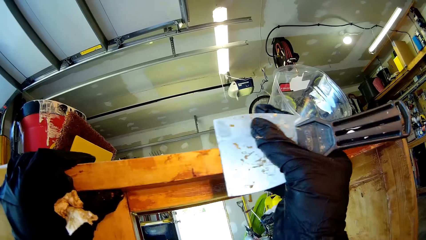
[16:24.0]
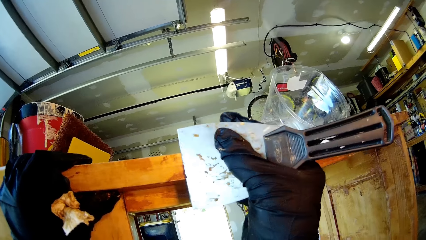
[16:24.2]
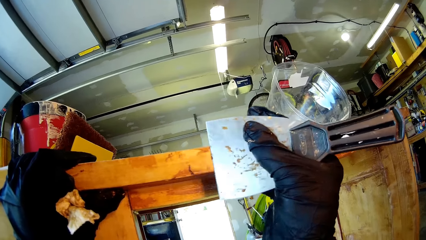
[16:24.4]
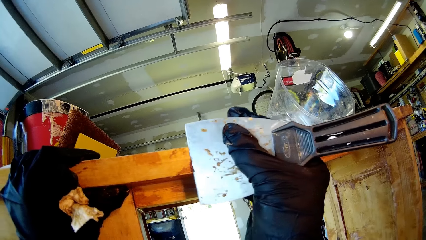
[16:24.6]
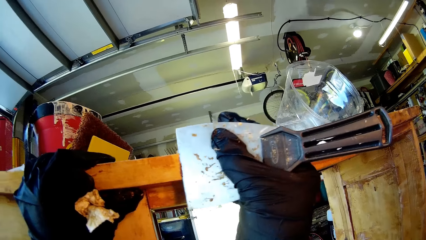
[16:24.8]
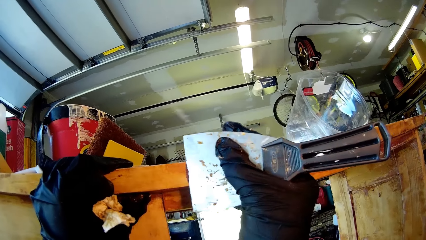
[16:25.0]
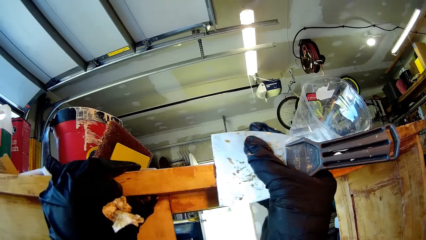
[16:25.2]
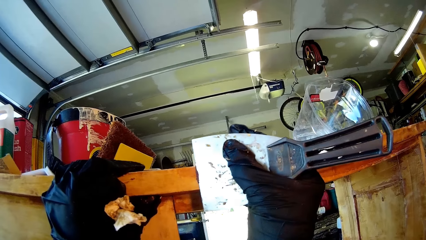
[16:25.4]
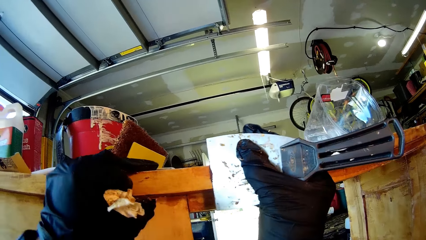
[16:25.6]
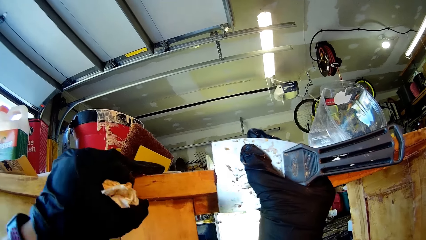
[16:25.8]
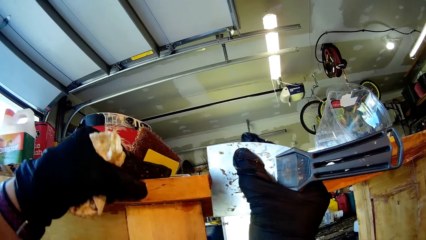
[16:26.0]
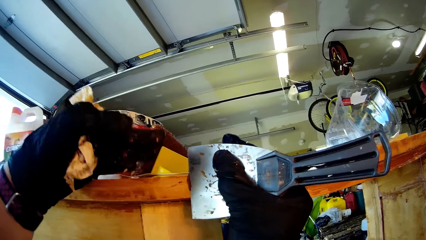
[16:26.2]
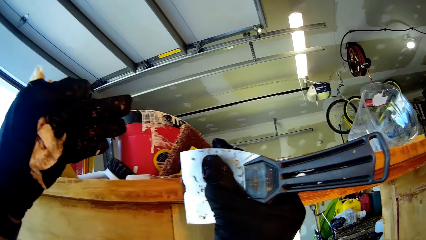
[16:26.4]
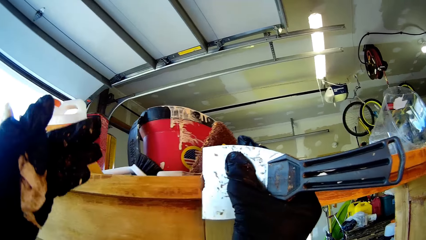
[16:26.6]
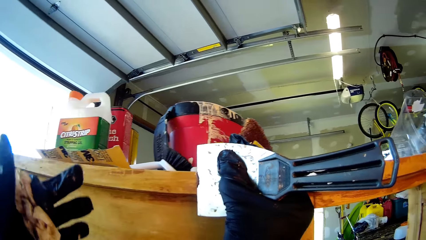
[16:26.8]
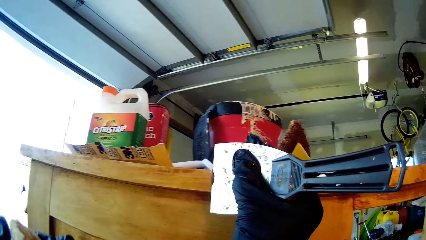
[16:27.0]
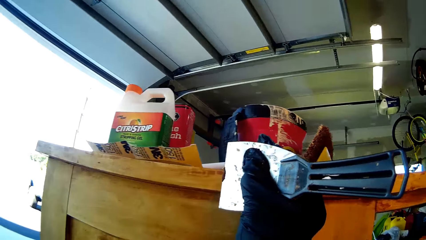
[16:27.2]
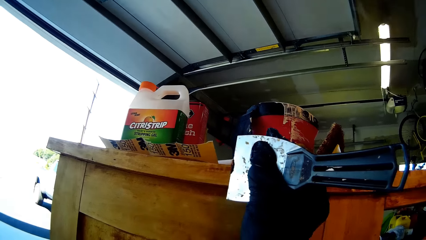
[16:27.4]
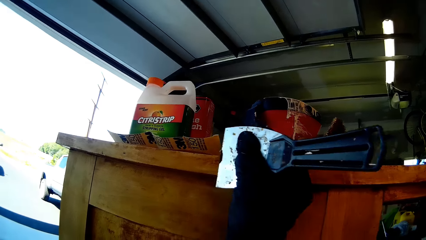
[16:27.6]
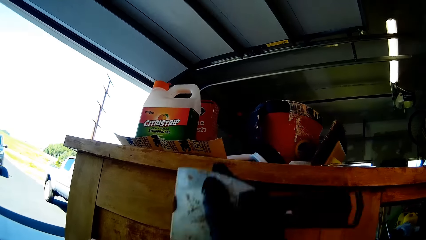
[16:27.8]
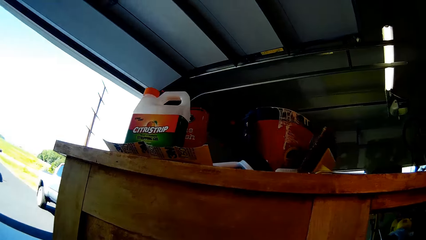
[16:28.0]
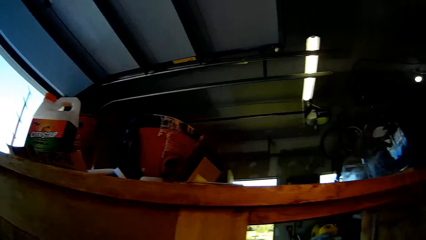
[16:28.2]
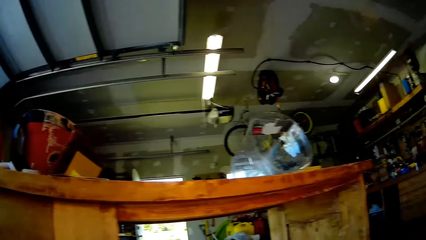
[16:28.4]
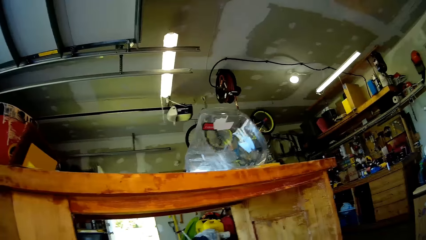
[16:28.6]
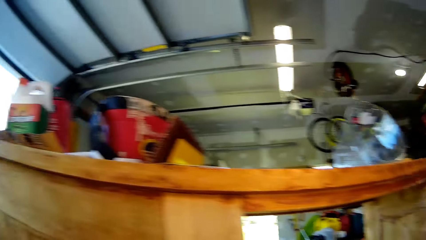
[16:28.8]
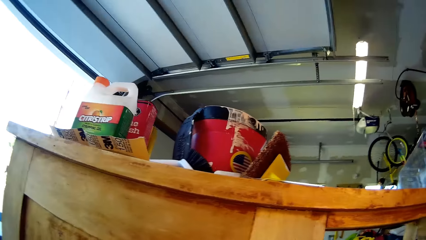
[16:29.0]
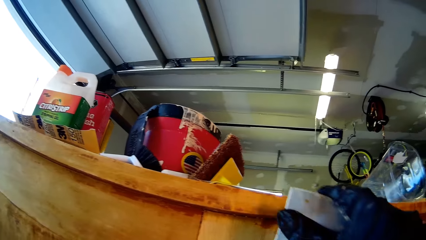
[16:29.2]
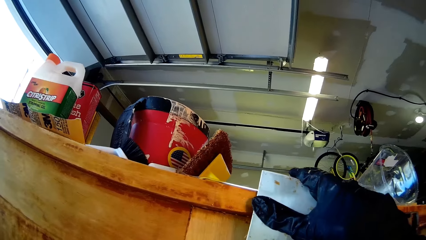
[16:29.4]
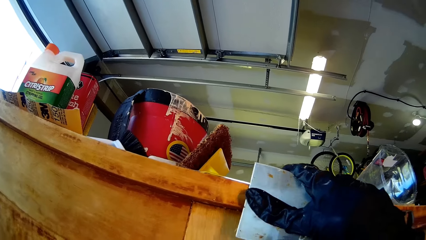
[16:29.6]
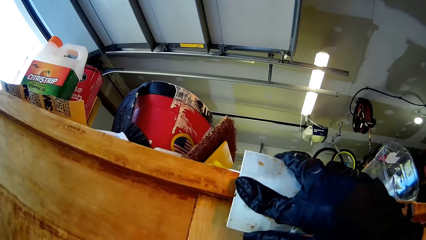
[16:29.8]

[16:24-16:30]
The camera wearer scrubs the wood furniture.

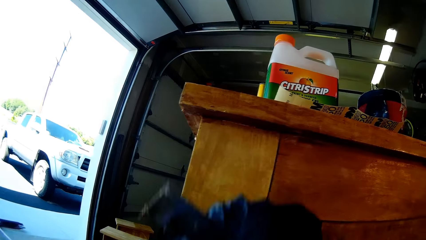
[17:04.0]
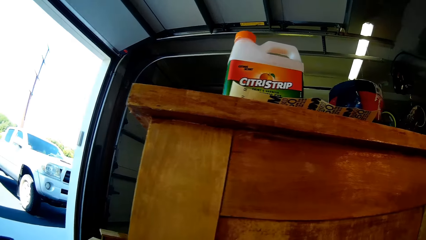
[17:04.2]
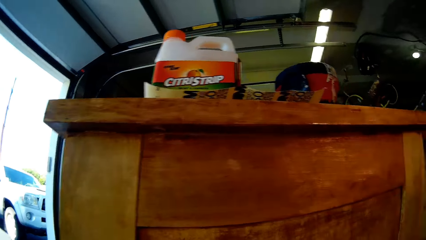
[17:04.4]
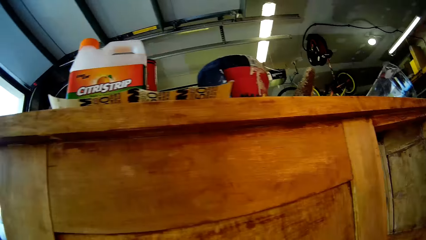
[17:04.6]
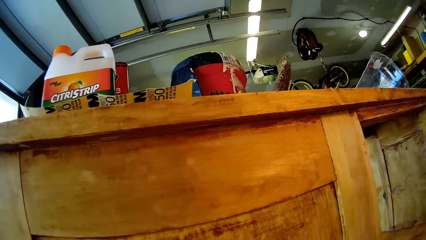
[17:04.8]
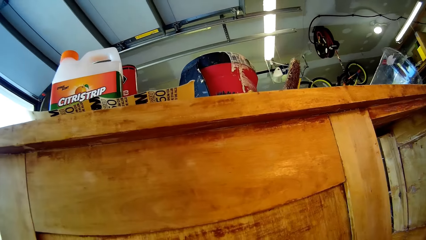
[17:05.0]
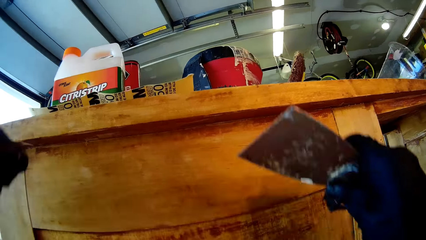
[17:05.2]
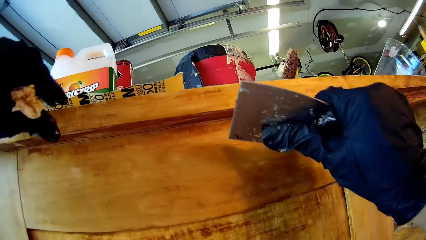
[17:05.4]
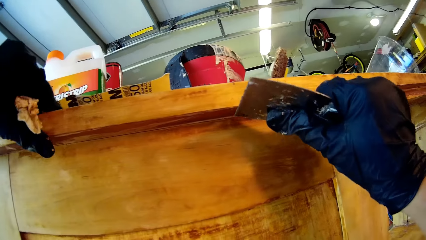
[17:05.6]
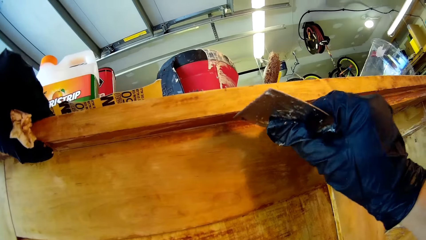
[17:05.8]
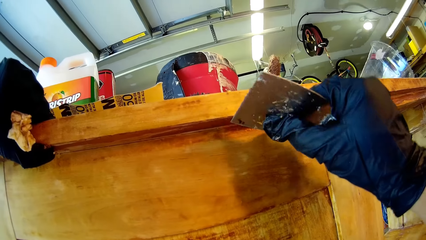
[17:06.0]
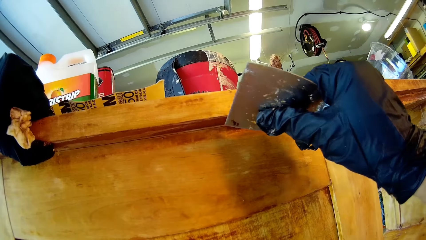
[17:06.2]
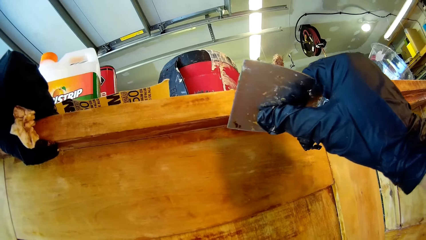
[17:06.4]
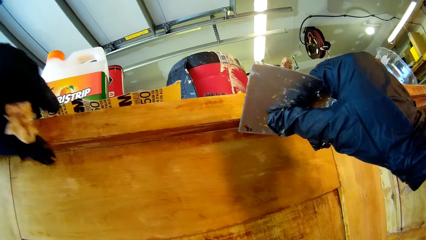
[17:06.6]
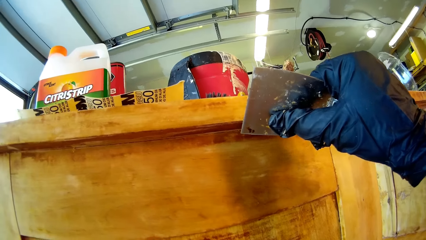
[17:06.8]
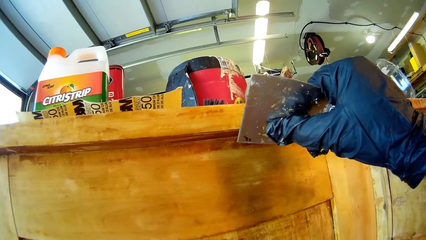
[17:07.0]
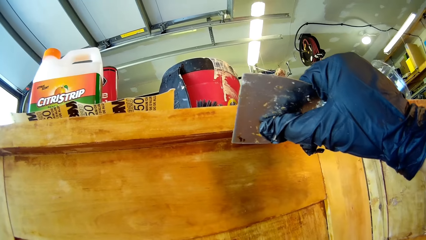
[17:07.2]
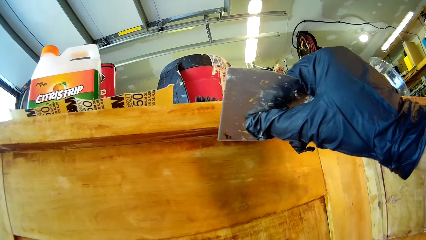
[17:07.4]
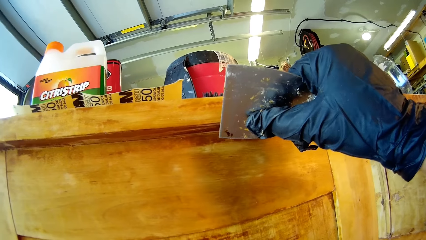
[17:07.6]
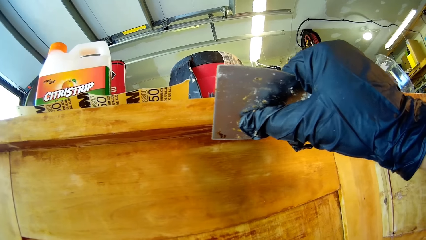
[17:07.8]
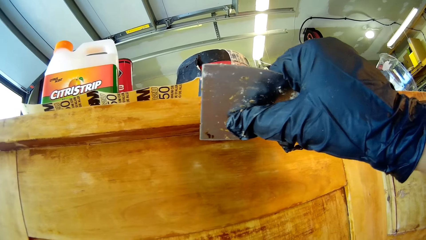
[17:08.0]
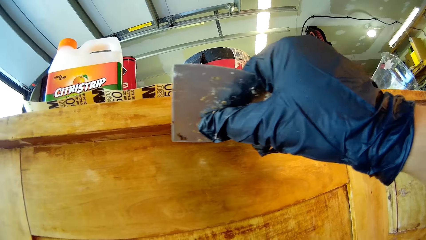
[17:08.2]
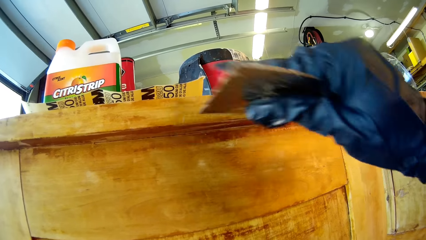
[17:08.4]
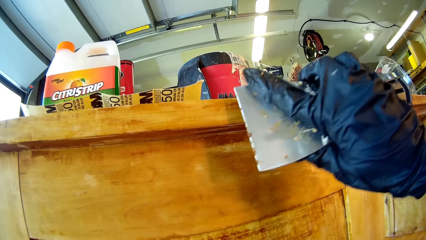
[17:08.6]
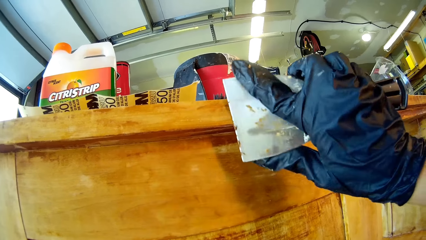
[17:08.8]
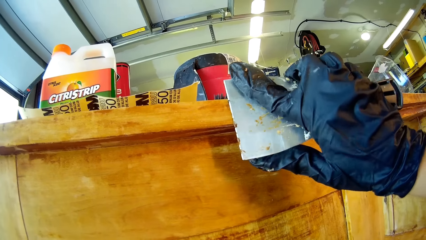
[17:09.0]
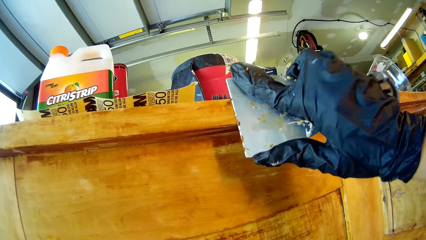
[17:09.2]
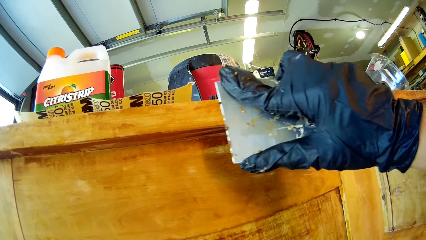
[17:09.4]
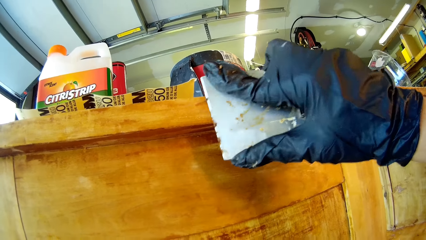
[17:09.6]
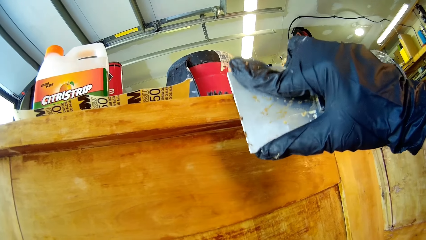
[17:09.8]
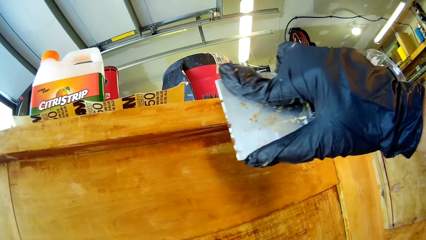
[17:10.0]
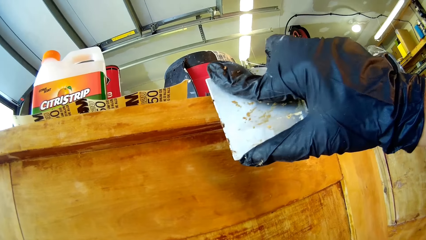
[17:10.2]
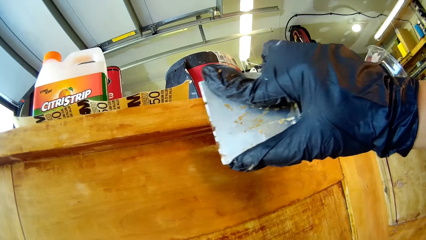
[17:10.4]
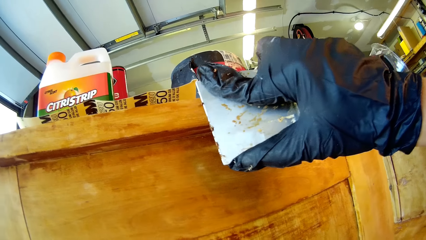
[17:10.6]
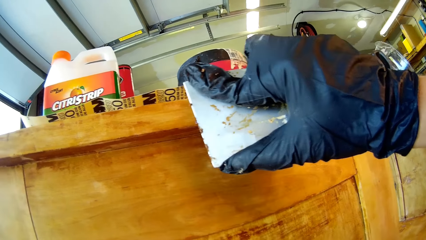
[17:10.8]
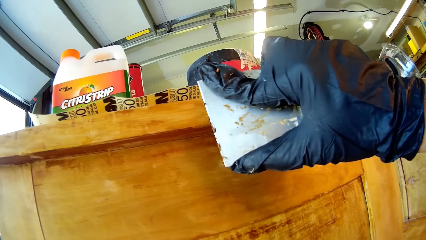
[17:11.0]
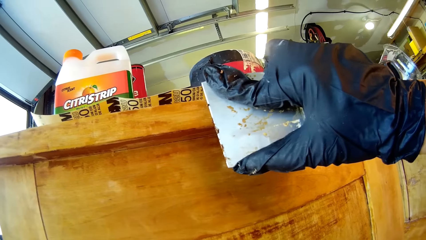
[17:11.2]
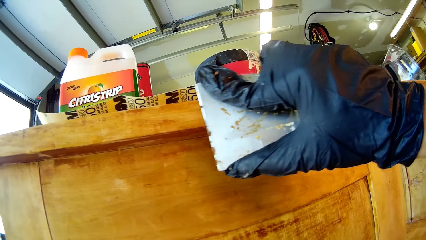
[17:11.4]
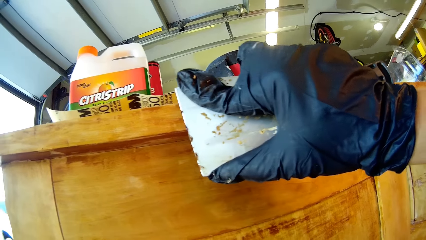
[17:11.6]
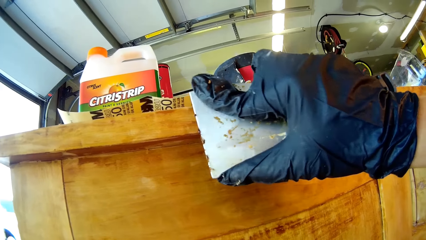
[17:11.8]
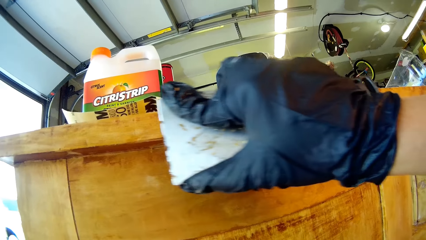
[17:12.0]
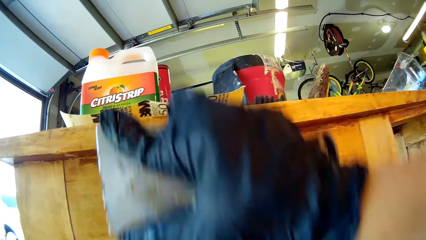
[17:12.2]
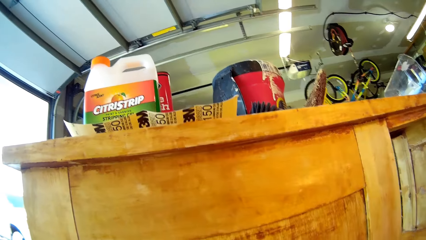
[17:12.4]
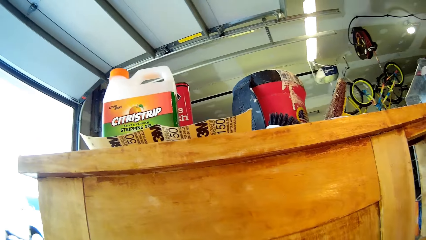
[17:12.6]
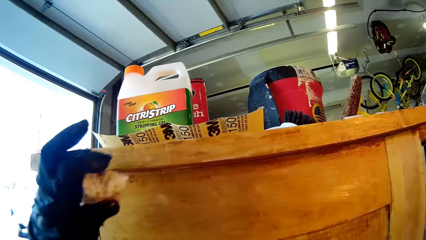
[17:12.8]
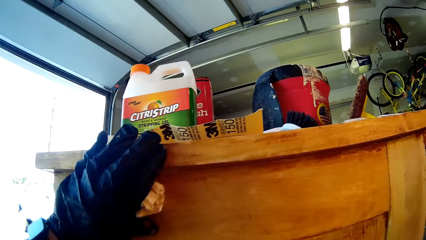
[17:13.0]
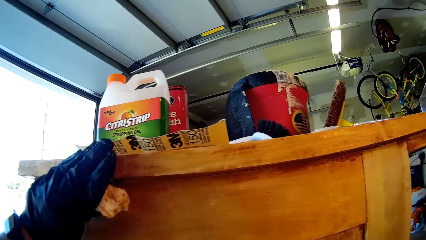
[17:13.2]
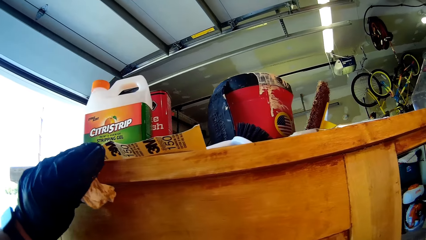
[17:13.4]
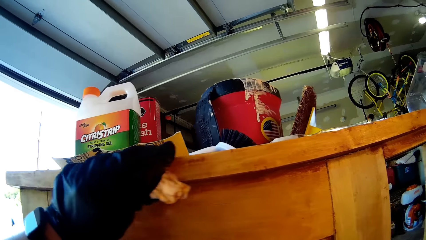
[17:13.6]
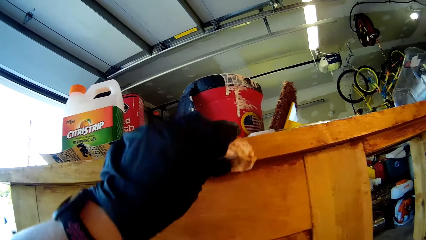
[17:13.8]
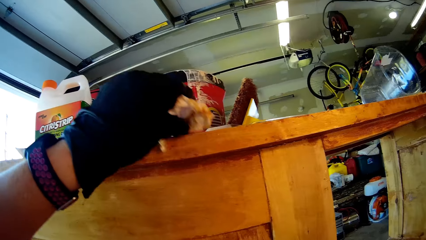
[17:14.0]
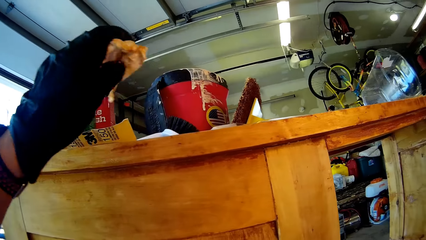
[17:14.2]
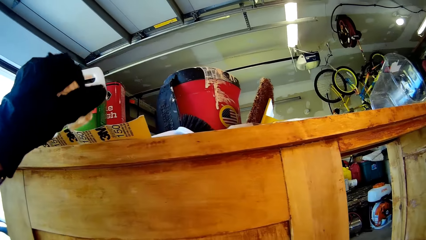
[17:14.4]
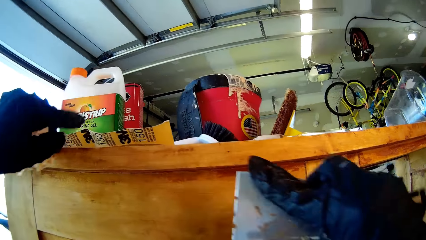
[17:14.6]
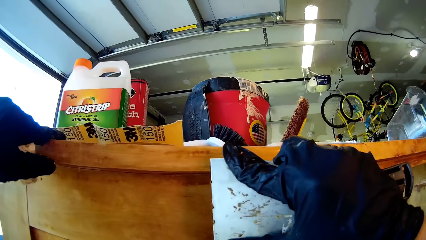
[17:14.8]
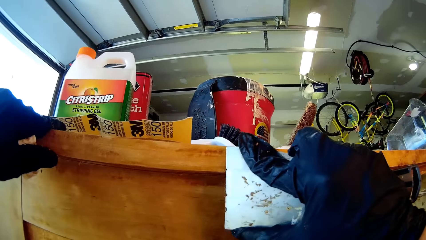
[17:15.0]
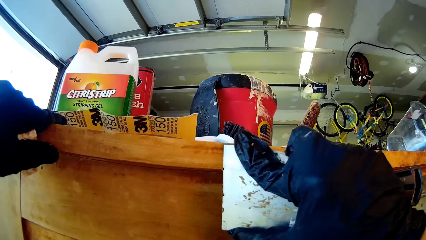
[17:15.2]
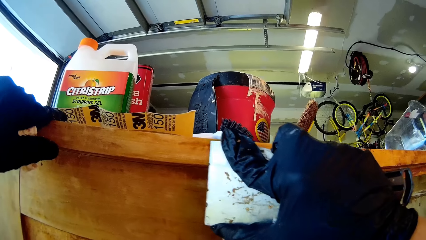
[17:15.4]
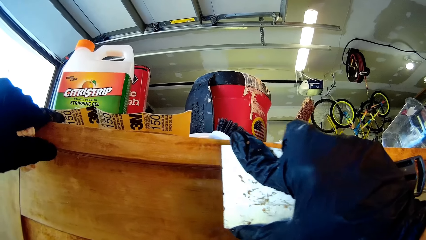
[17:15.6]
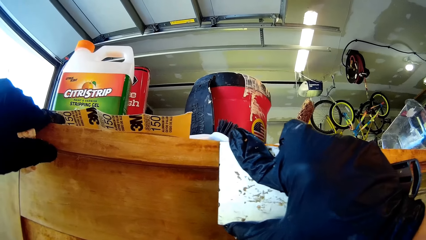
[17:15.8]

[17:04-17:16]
The camera wearer holds a wood with a hand. They remove a hand on the wood. They remove dirt on the wood with a scraper. They wipe the wood with a wiping cloth. They hold the wood with a hand. They remove dirt on the wood with the scraper.
